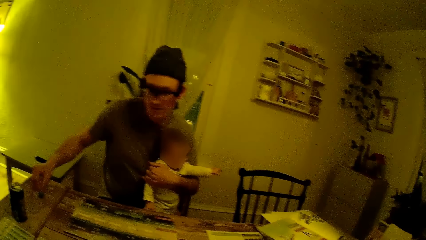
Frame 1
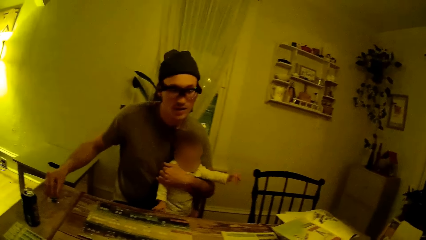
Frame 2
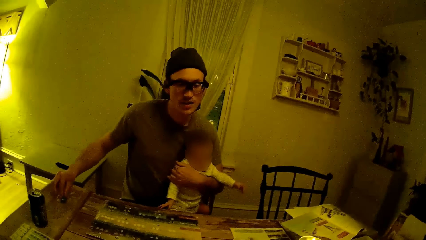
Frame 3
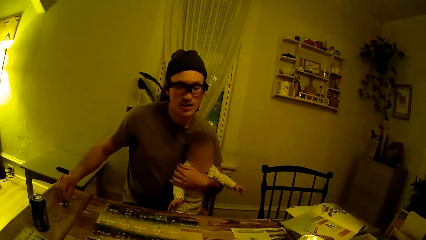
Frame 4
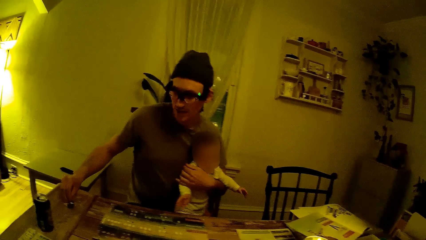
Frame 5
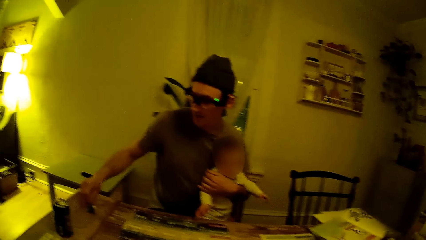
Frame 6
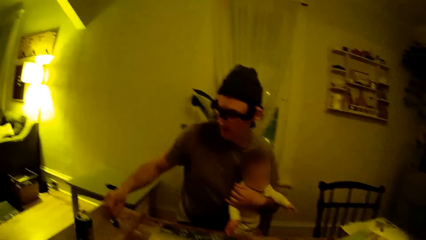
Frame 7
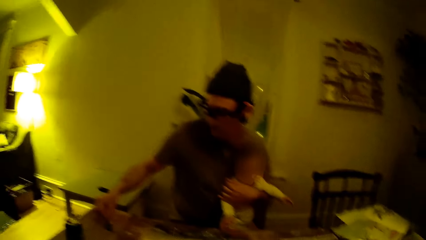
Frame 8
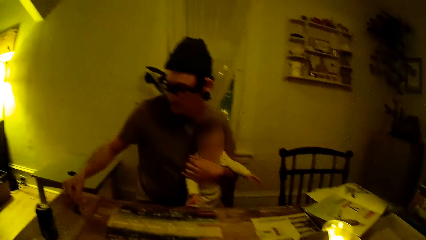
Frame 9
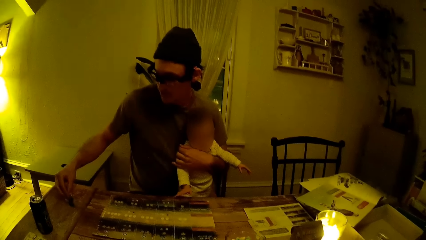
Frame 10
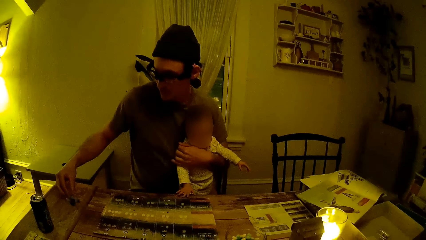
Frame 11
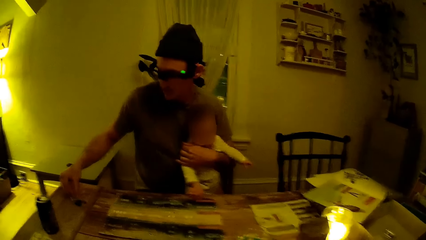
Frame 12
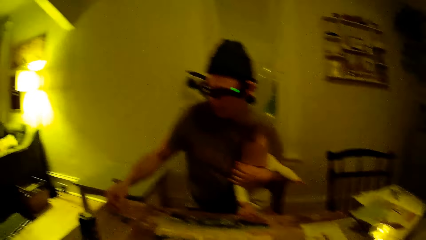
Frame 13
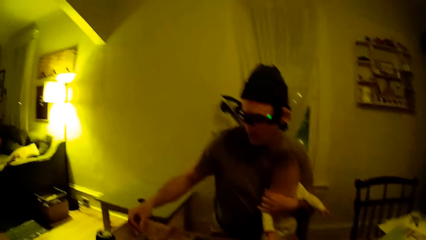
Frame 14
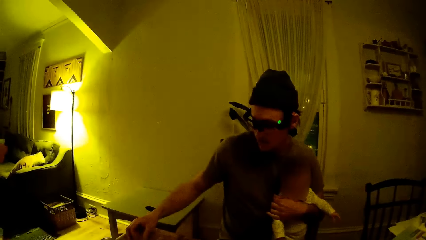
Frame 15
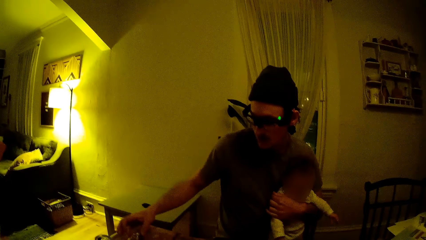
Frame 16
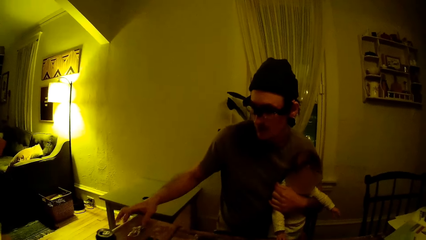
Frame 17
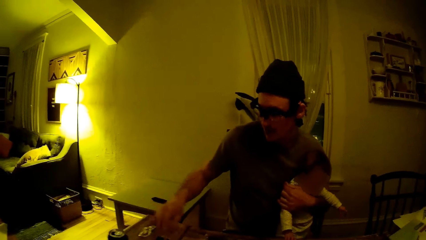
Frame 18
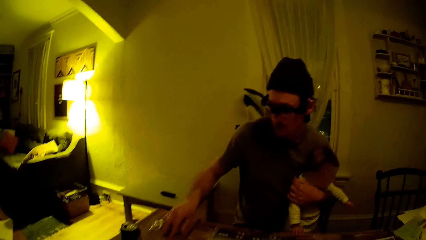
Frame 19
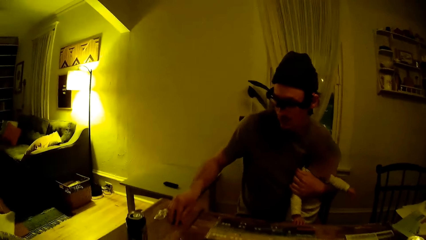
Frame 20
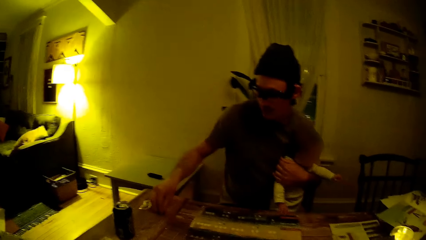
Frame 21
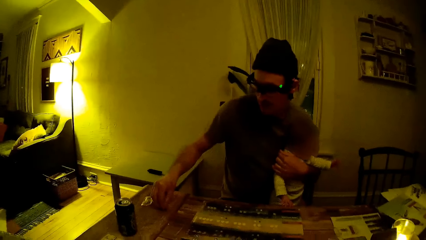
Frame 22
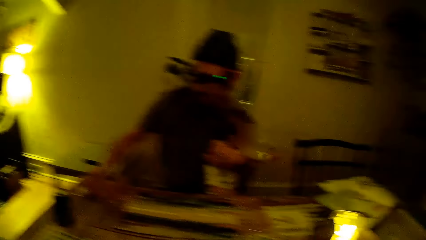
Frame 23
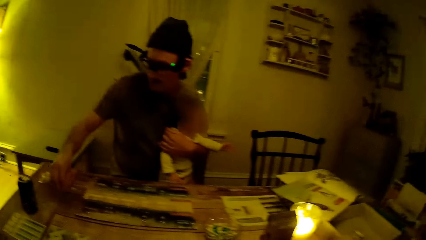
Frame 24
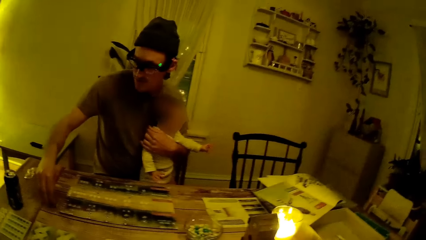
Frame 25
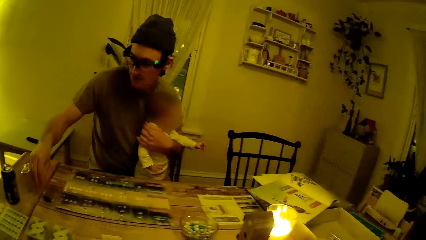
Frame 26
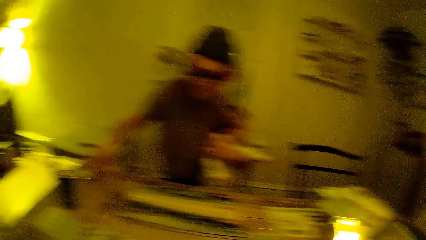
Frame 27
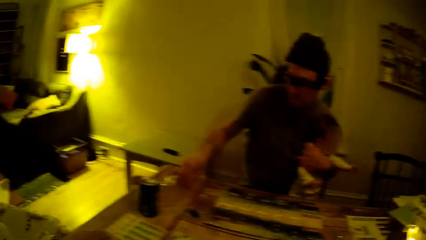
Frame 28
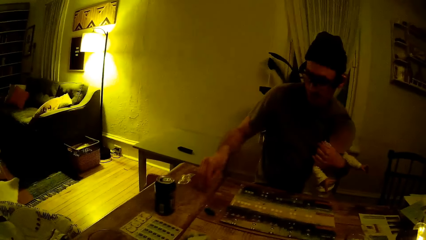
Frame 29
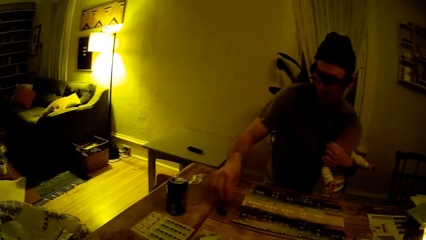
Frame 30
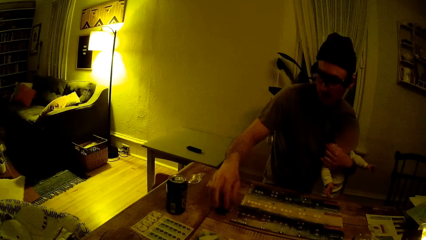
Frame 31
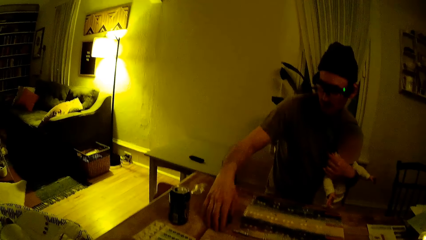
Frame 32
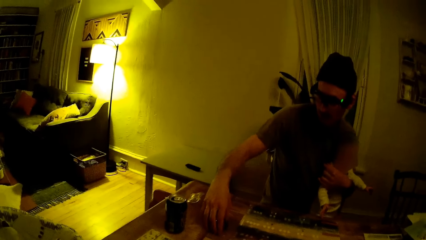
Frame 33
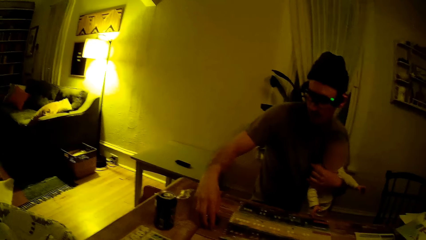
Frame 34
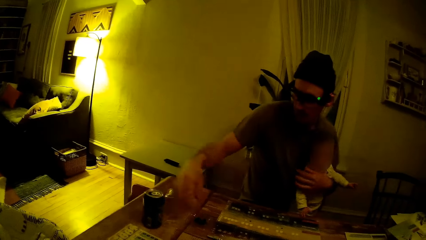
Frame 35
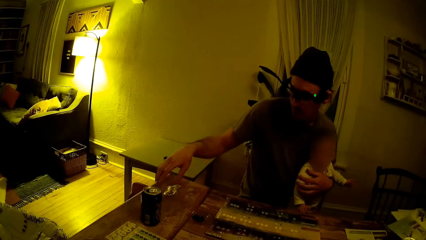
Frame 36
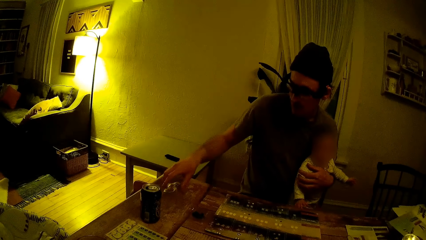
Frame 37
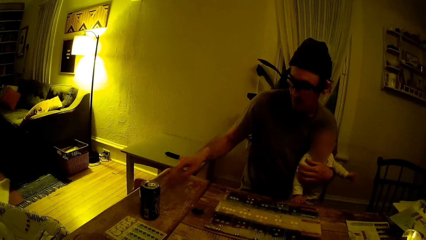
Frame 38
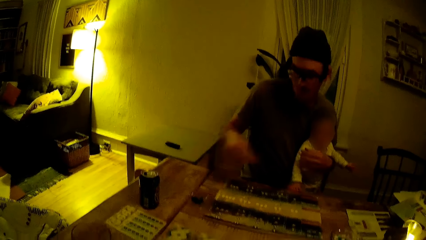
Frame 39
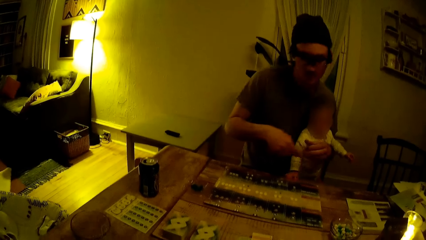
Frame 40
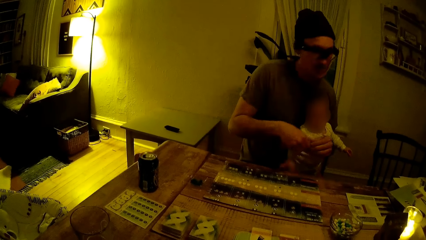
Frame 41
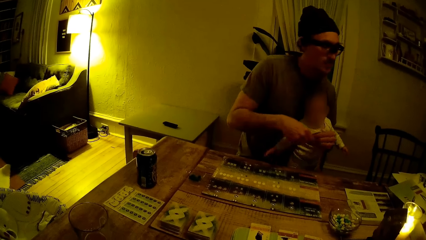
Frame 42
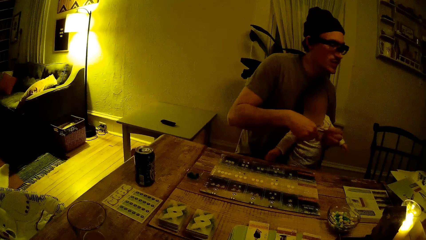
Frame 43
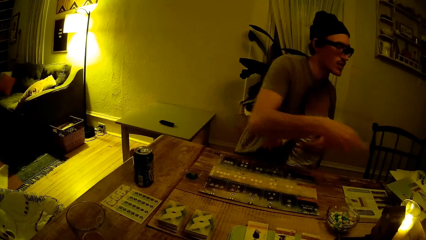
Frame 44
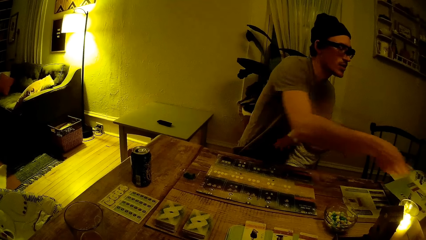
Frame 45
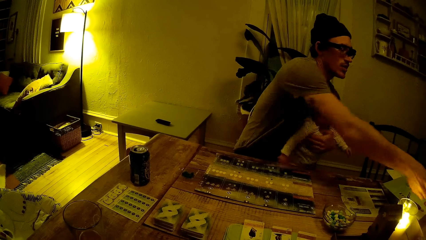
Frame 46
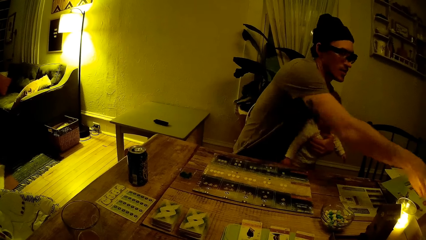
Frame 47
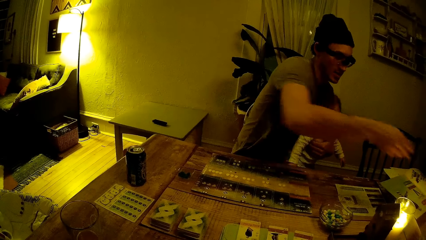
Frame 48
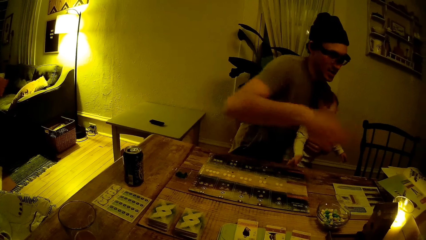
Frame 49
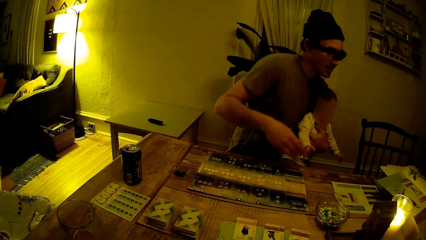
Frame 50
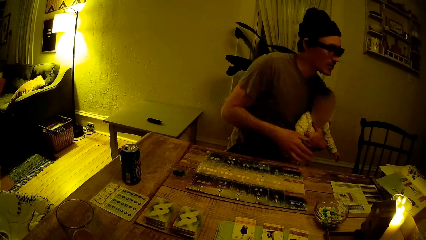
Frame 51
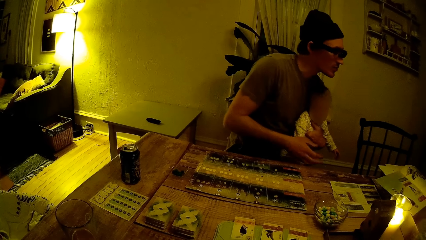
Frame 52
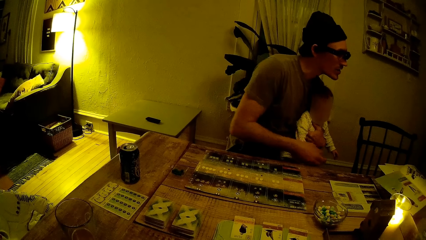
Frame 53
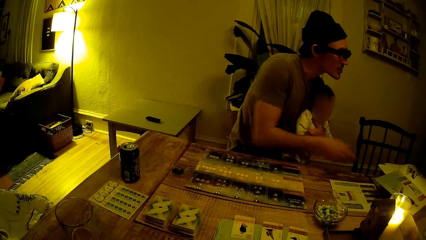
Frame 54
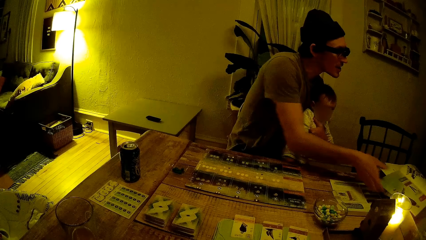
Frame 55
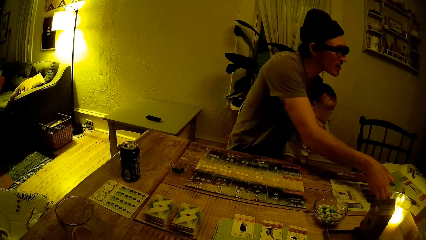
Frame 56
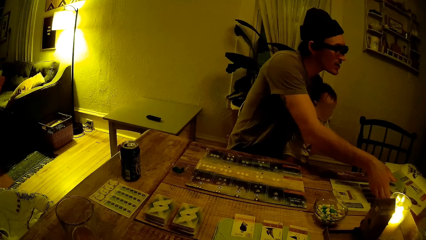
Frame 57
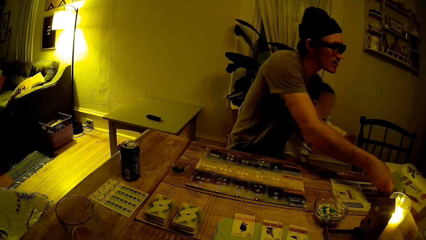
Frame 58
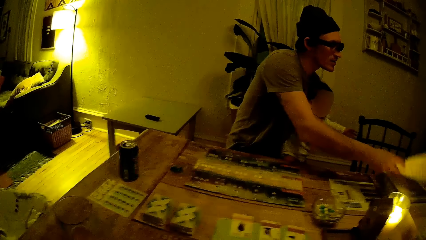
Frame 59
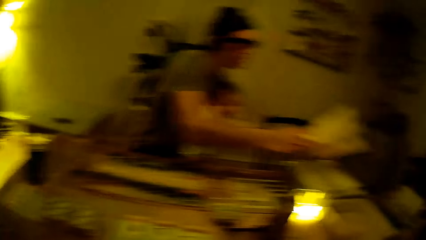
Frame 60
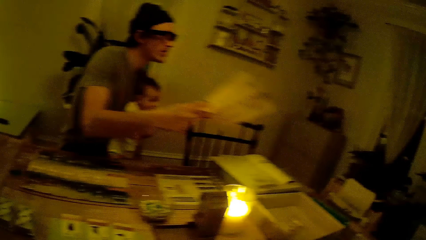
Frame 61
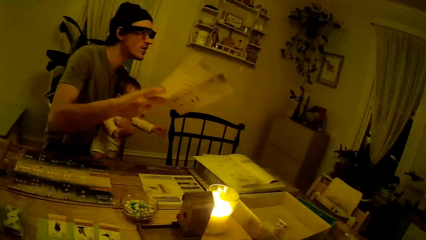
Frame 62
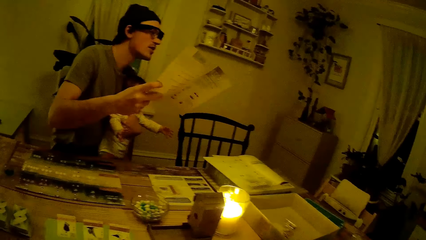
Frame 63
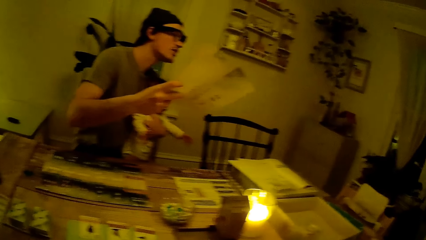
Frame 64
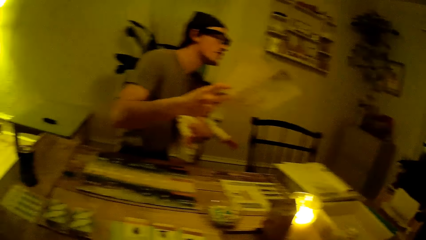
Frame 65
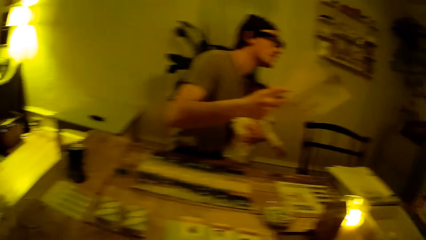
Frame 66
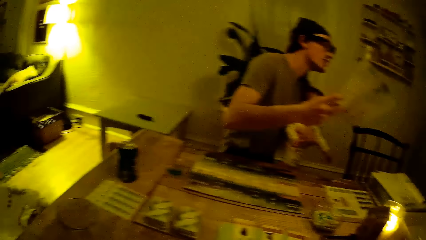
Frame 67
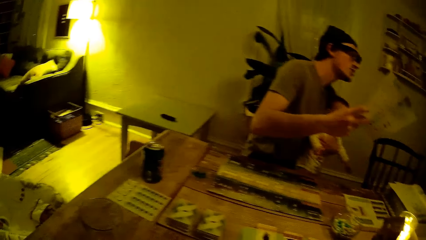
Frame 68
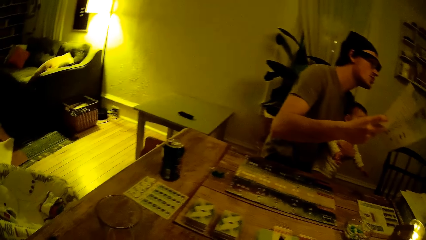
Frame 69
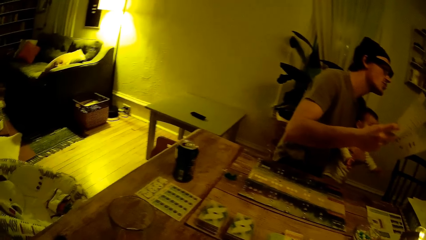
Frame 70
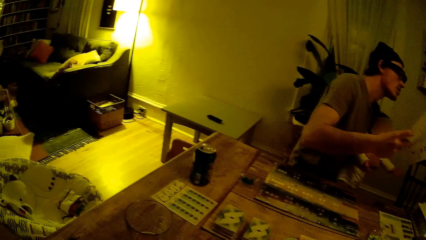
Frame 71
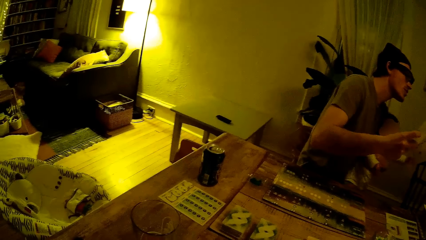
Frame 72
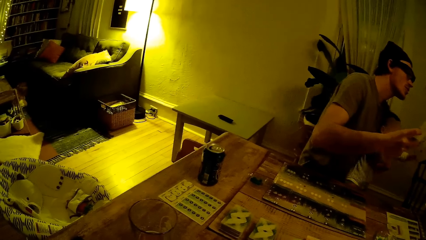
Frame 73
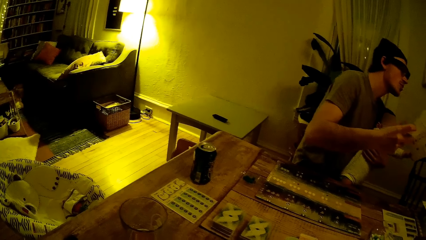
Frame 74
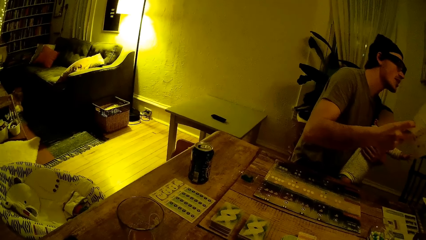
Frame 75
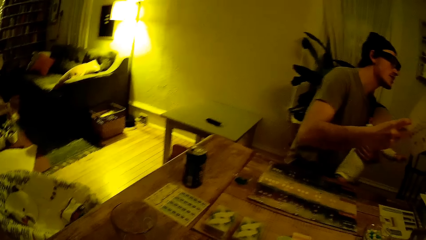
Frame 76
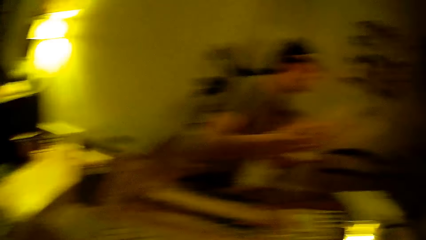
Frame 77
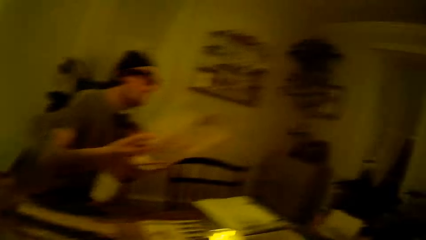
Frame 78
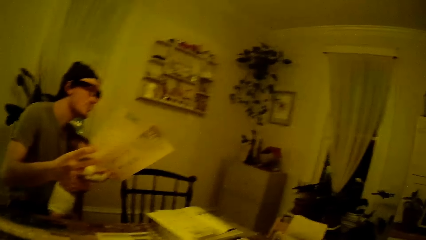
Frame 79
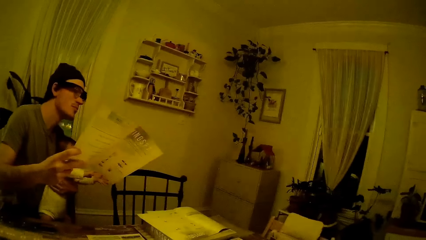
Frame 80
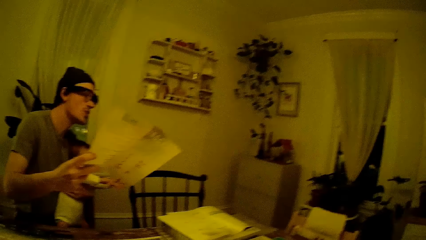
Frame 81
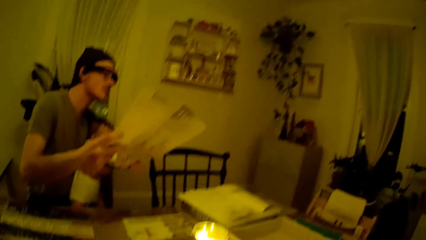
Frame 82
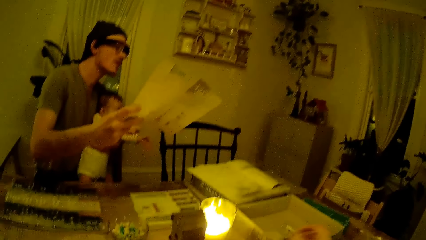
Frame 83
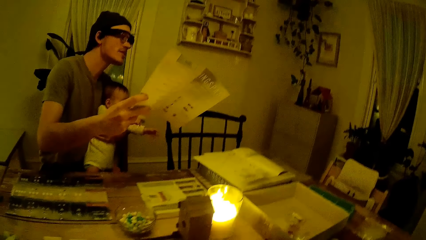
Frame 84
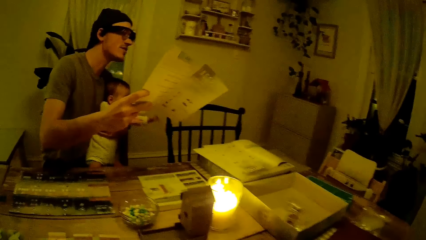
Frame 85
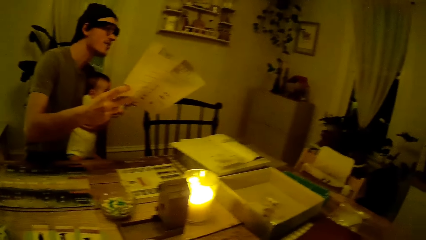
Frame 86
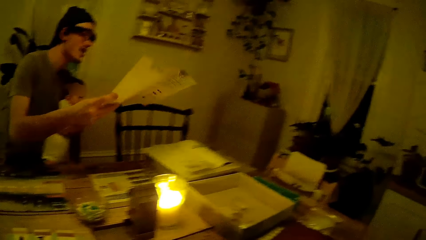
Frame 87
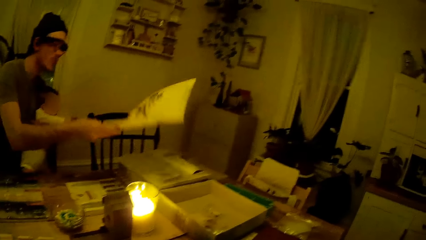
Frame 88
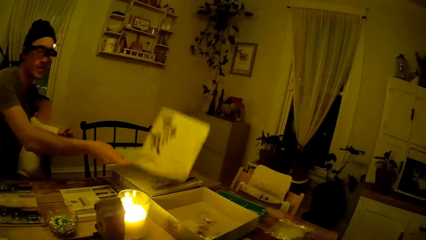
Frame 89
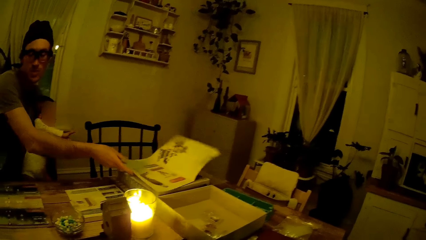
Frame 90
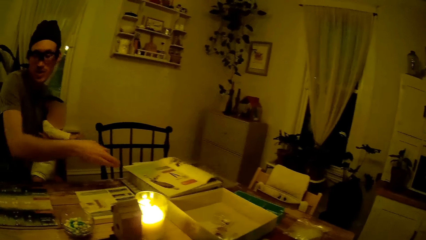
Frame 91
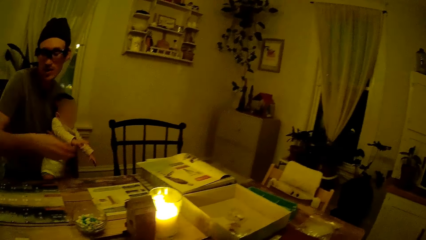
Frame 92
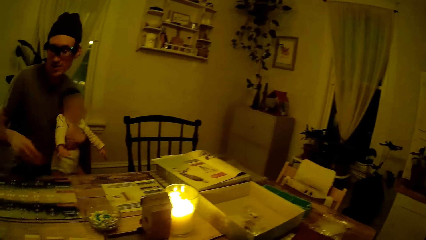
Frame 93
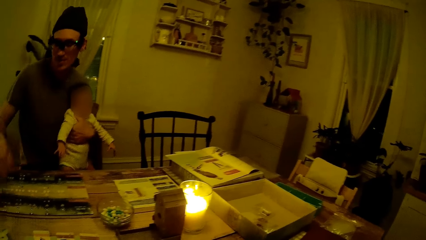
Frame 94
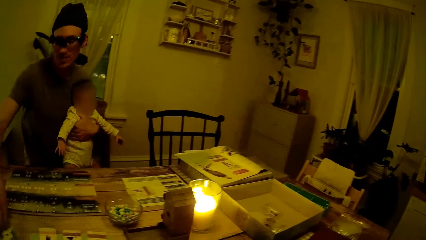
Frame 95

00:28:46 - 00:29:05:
The baby touches the table with his right hand. The man places a pack in his right hand on the table. The man removes his right hand from the pack on the table. The man touches some seeds on the table with his right hand. The camera wearer looks around the table. The man places a seed in the pack on the table with his right hand. The man moves the pack on the table with his right hand. The man picks the pack on the table with his right hand. The man holds the pack with both hands. The man drops the pack in a box. The man picks a magazine on a book with his right hand. The baby touches the magazine in the hands of the man. The man drops the magazine on the book on the table.
